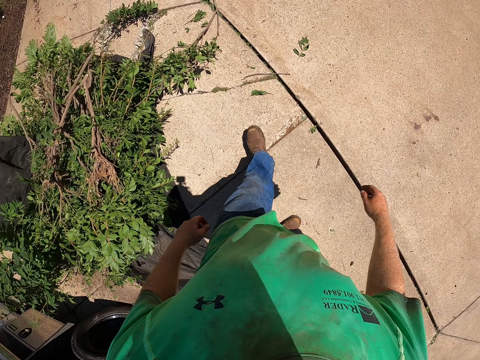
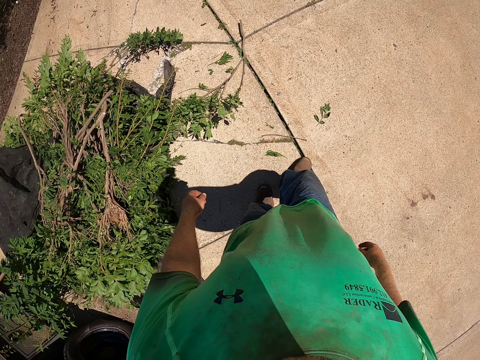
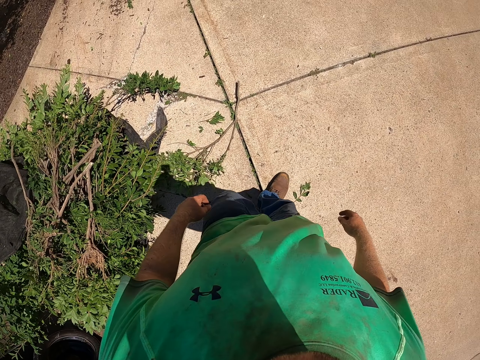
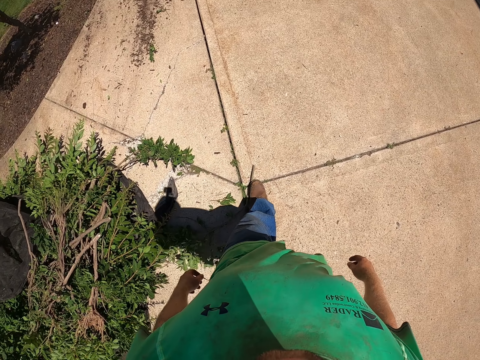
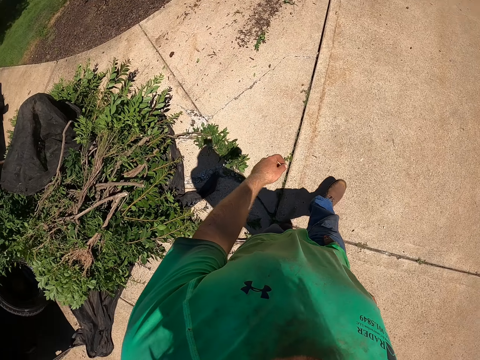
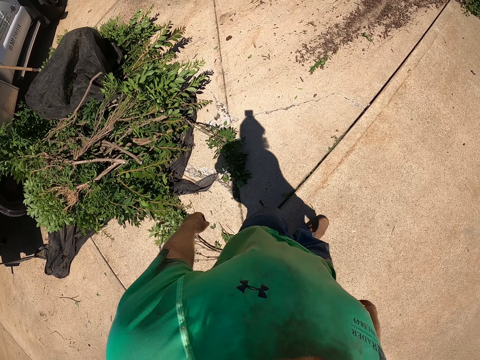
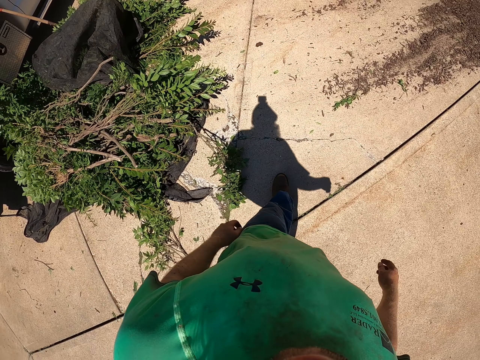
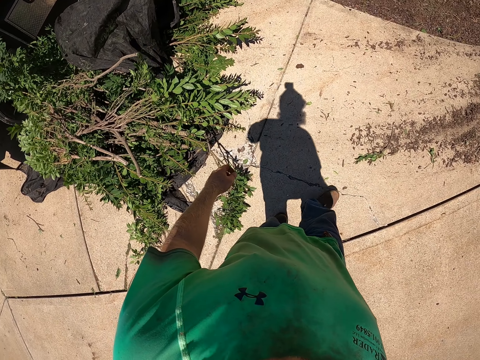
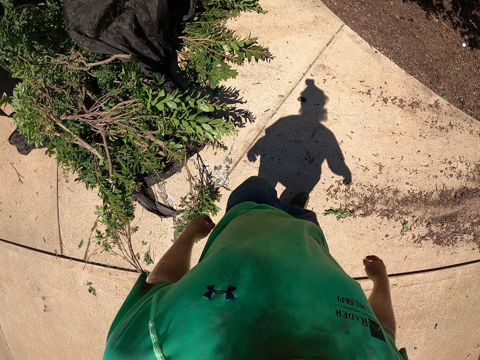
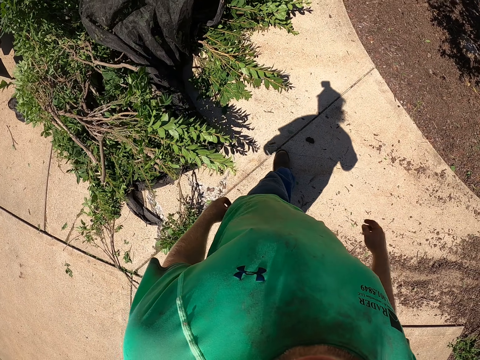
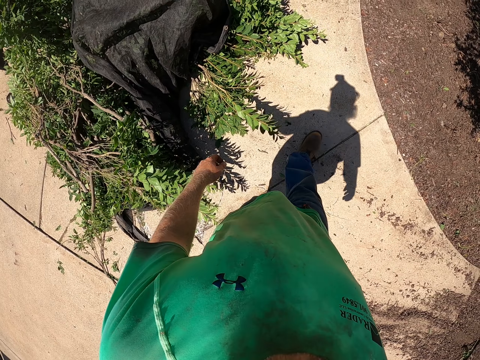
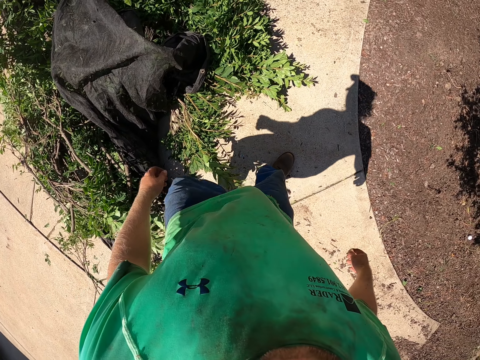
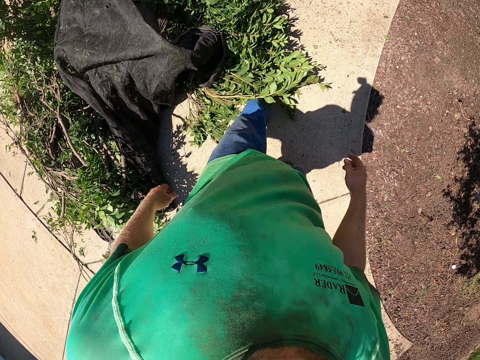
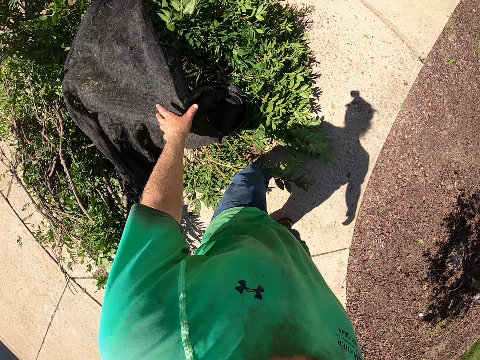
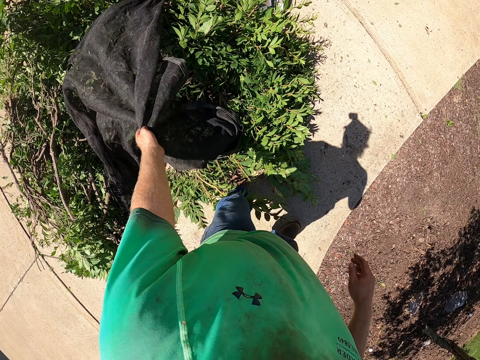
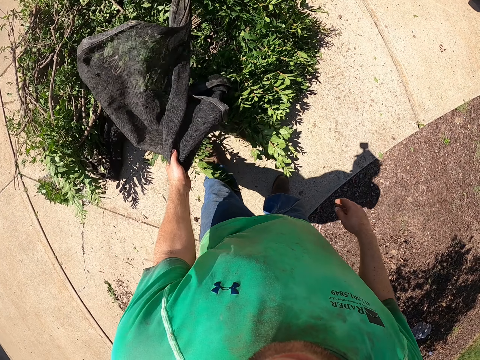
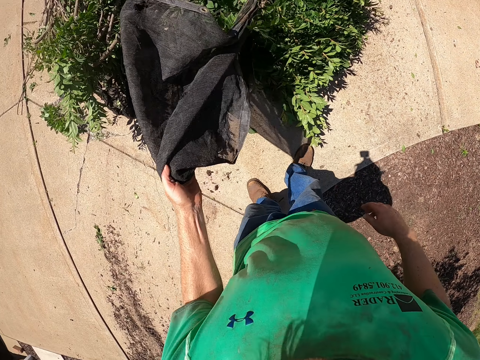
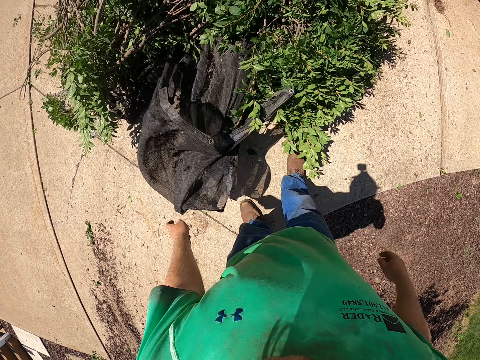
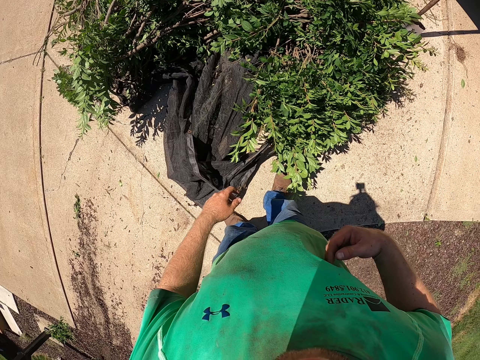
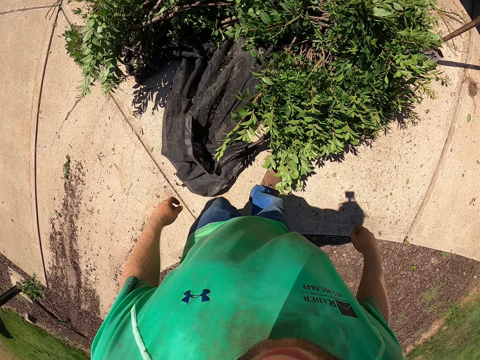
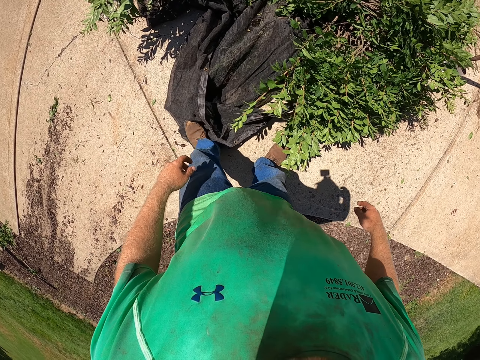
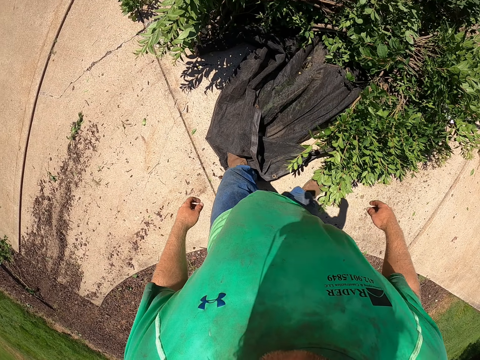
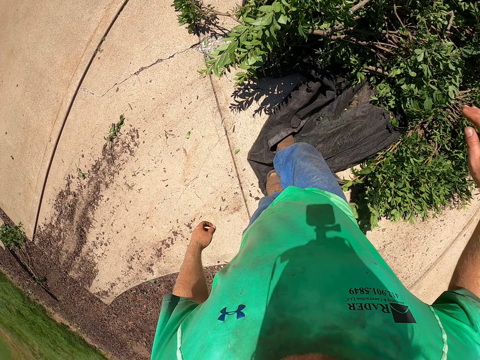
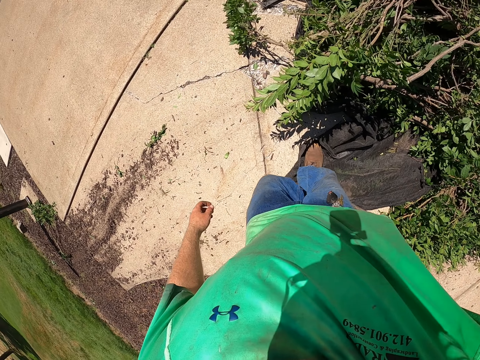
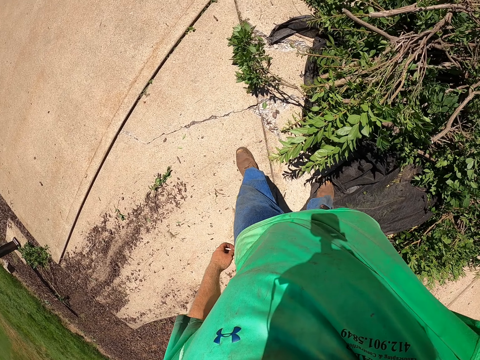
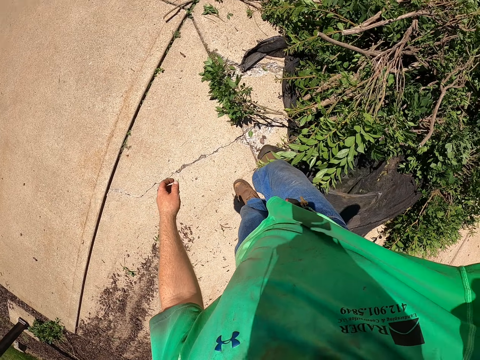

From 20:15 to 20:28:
The camera wearer kicks the branches with the leg on the ground. He pulls the net from the branches with his left hand. He walks in the compound.

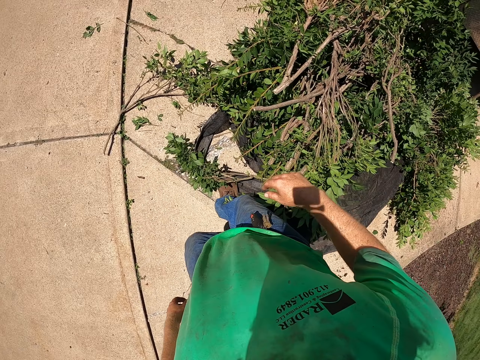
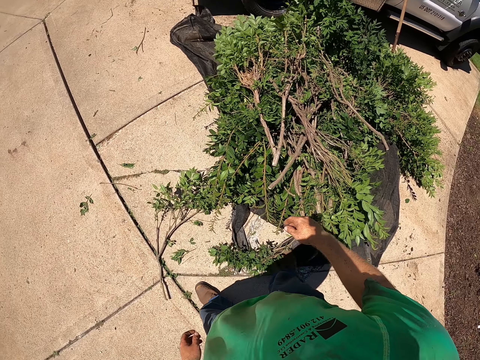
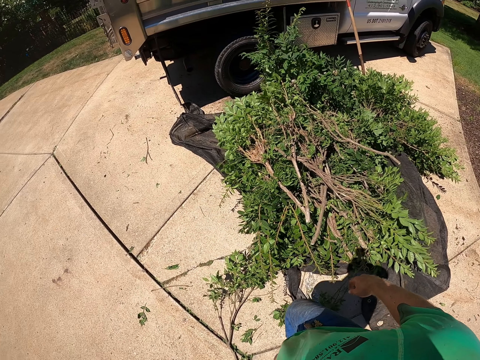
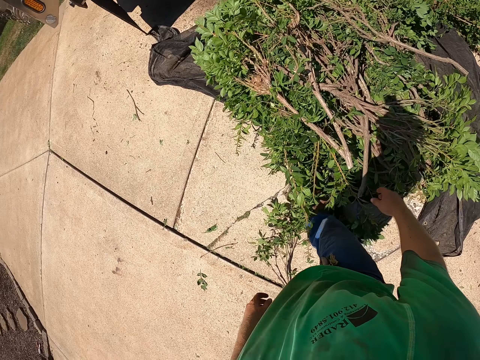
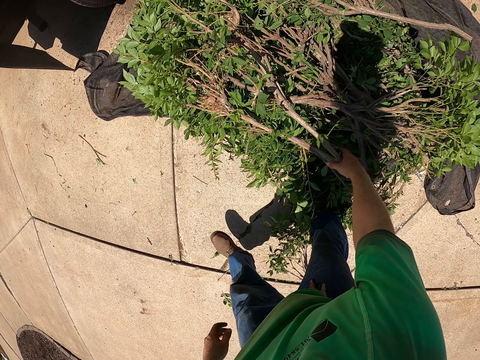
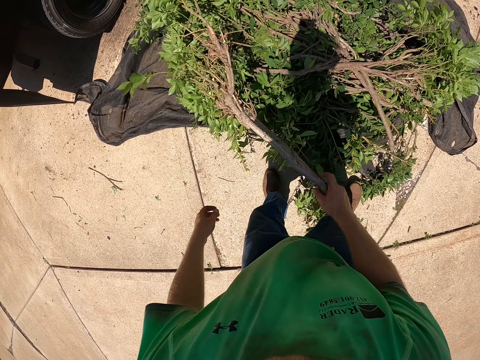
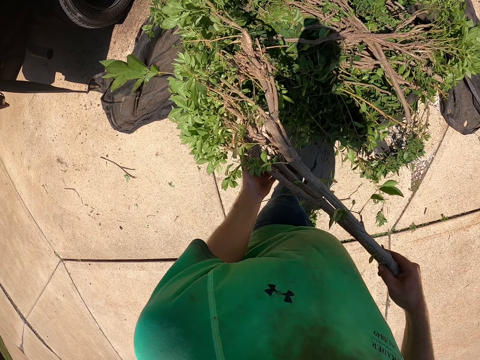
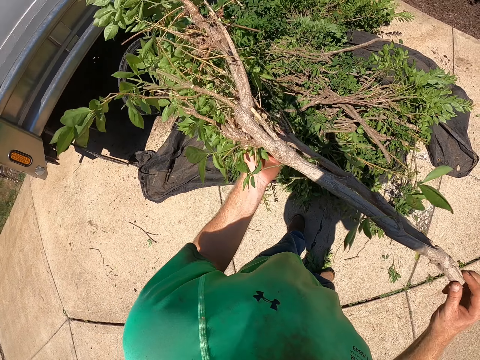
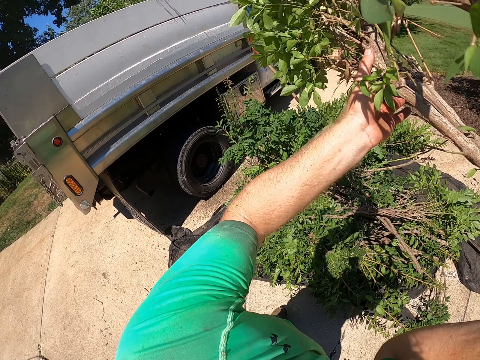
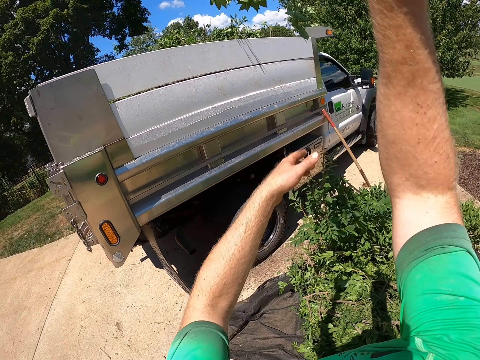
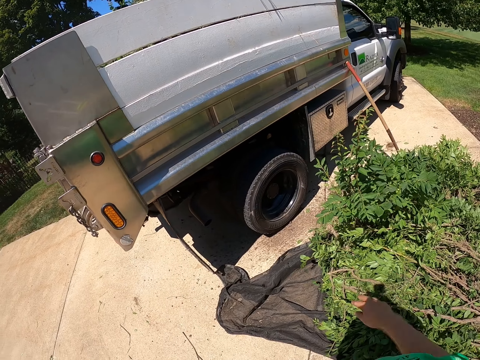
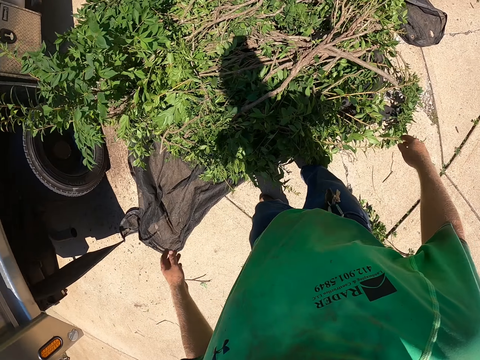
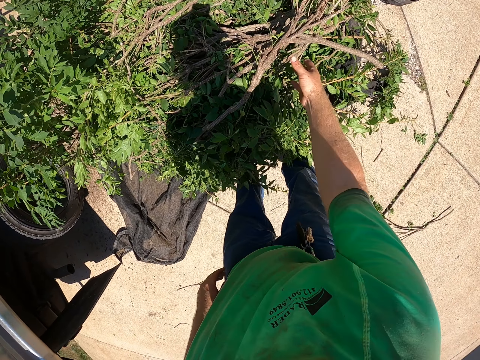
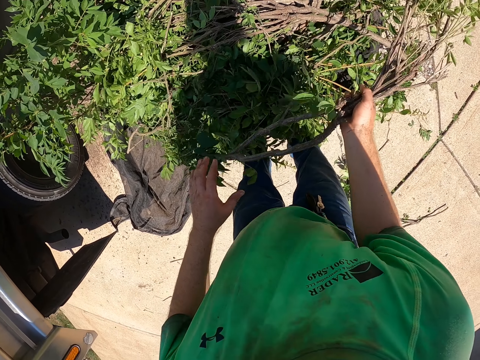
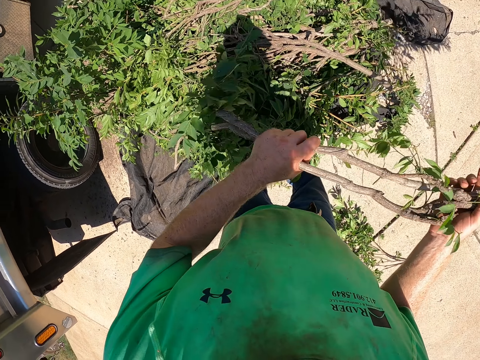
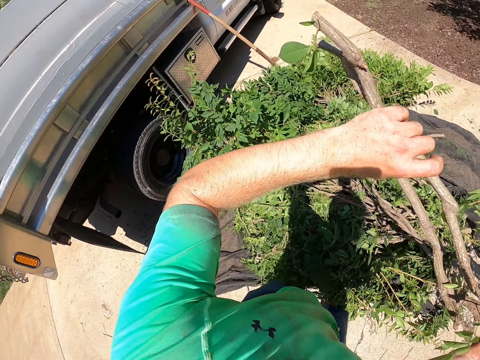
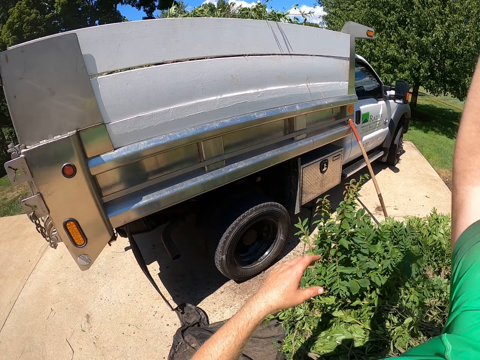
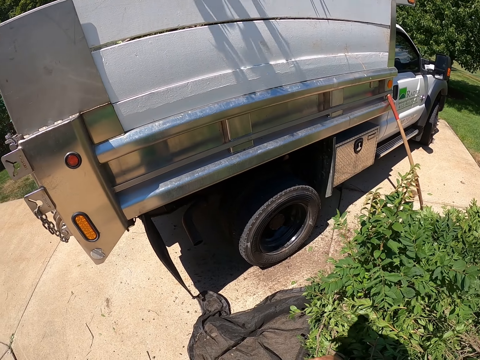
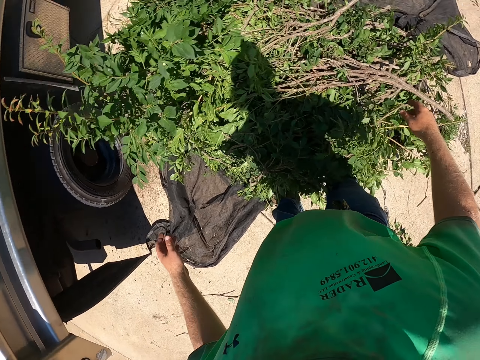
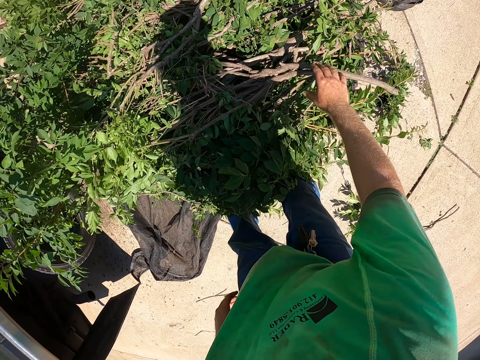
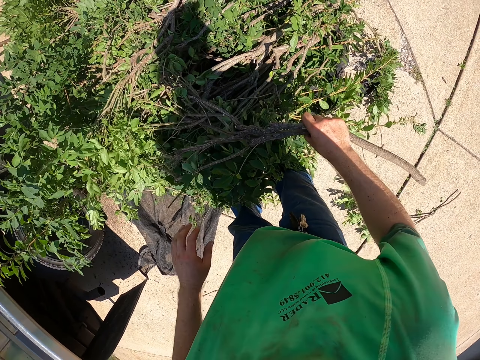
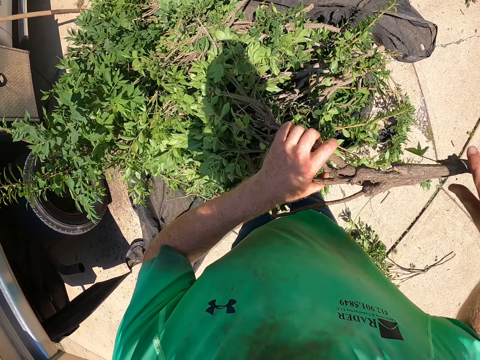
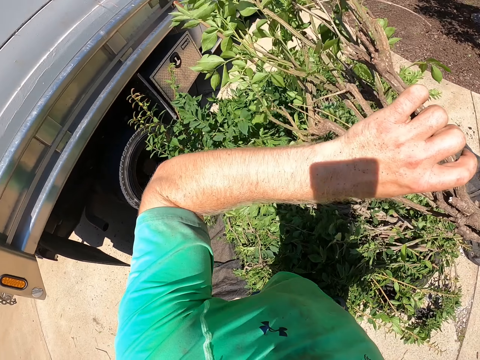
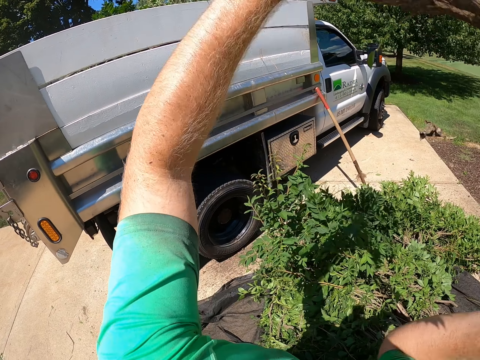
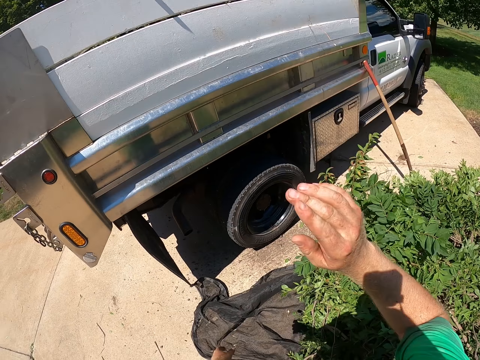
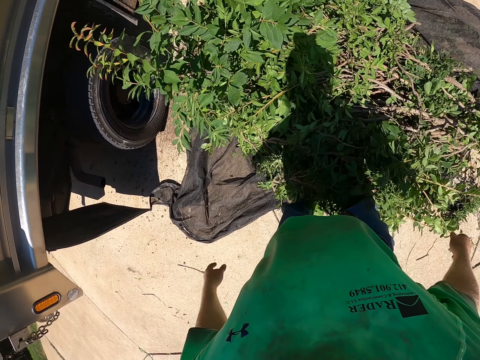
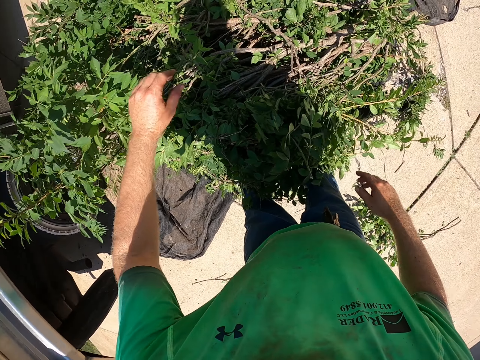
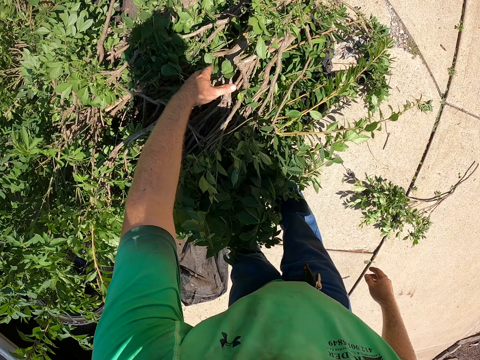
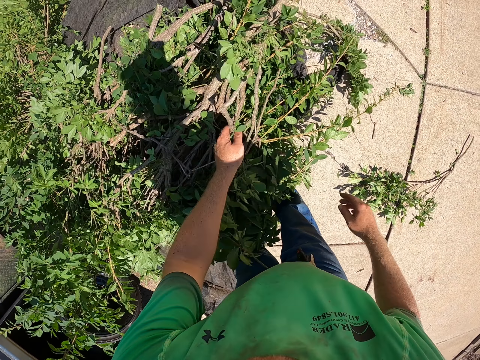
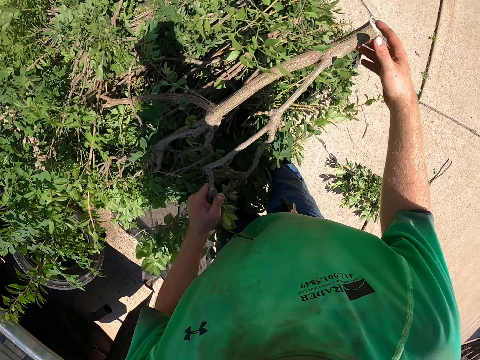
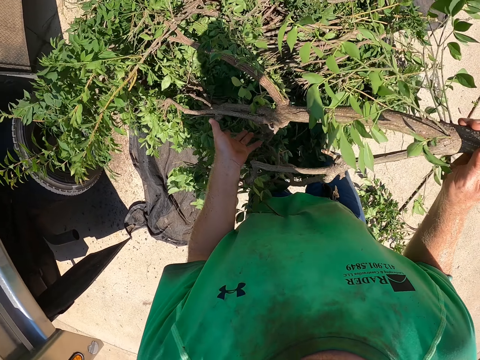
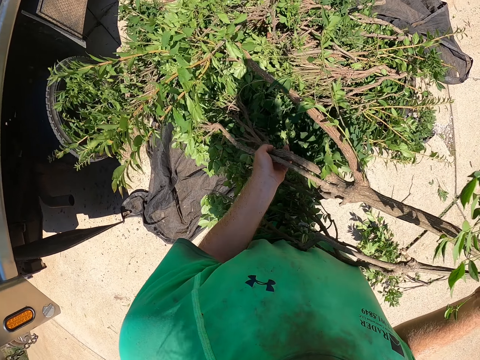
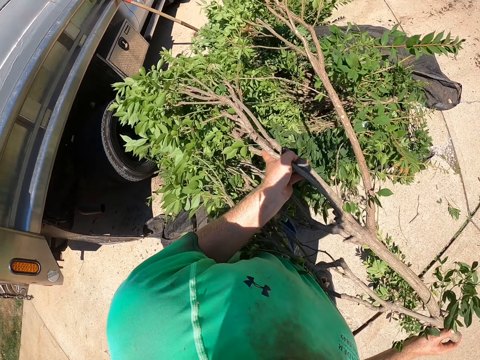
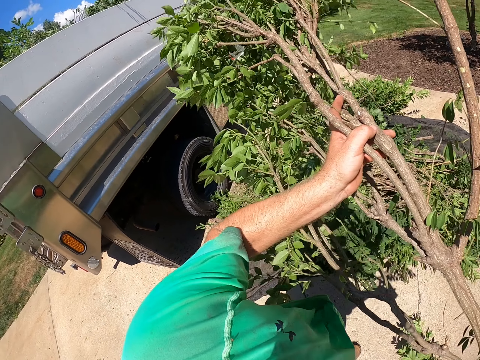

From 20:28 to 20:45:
The camera wearer picks the tree branch from the net with his right hand. He holds the tree branch with both hands. He throws the tree branch inside a pickup truck with his right hand. He picks the tree branch from the net with his right hand. He holds the tree branch with both hands. He throws the tree branch inside the pickup truck with his right hand. He picks the tree branch from the net with his right hand. He holds the tree branch with both hands. He throws the tree branch inside the pickup truck with his right hand. He picks the tree branch from the net with his left hand. He holds the tree branch with both hands.
